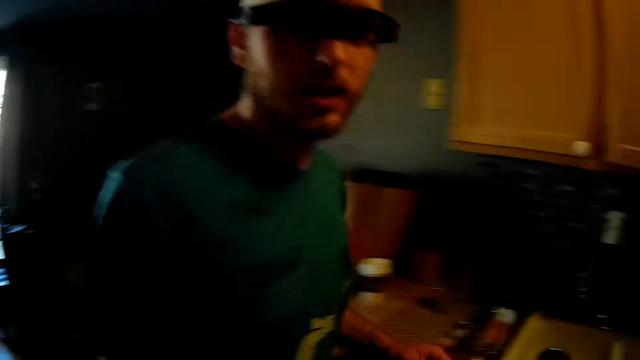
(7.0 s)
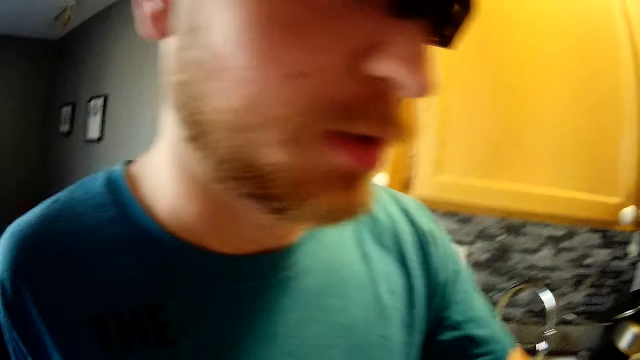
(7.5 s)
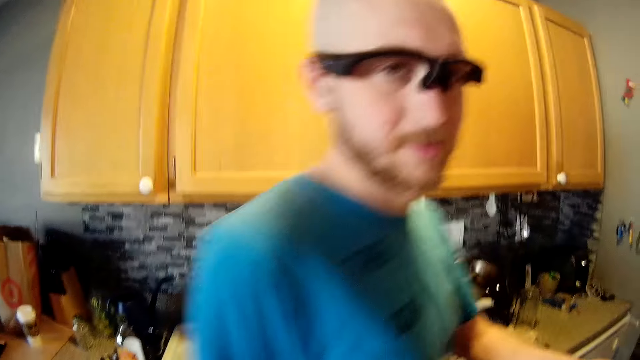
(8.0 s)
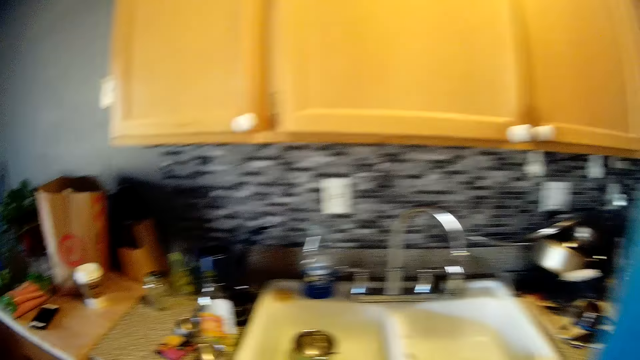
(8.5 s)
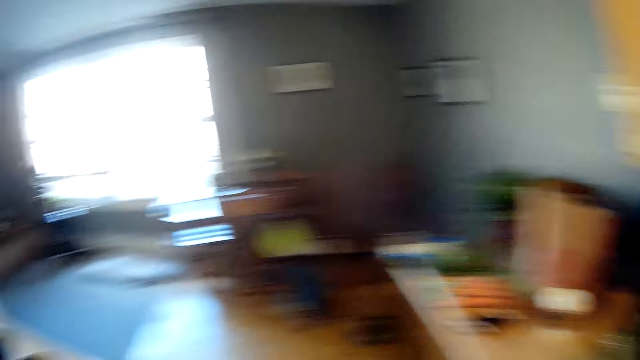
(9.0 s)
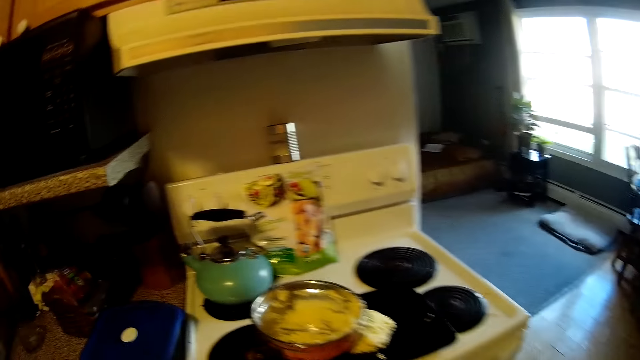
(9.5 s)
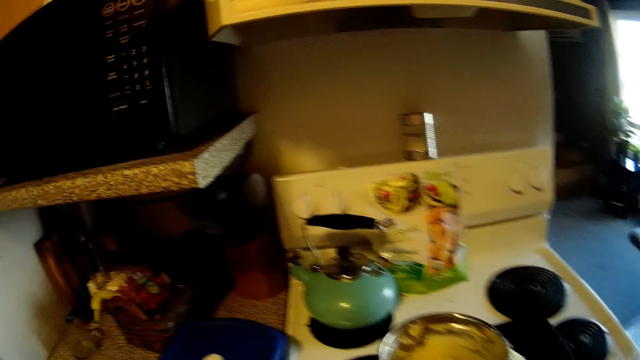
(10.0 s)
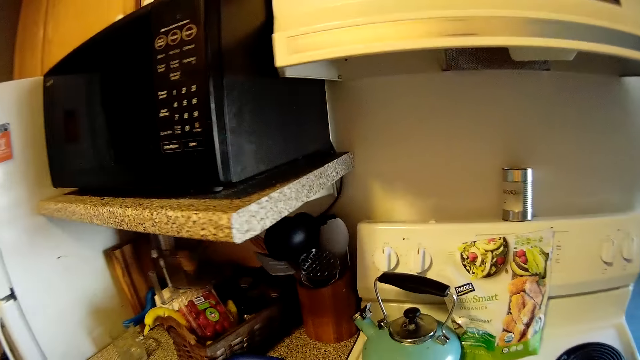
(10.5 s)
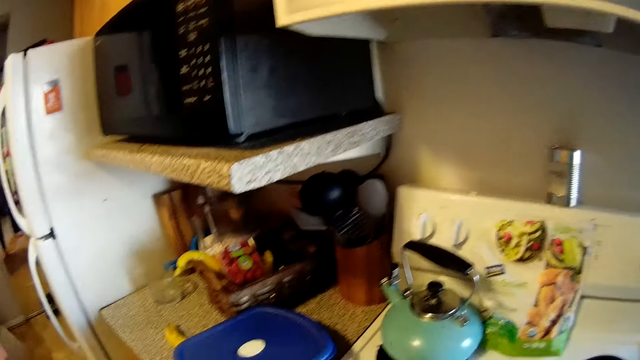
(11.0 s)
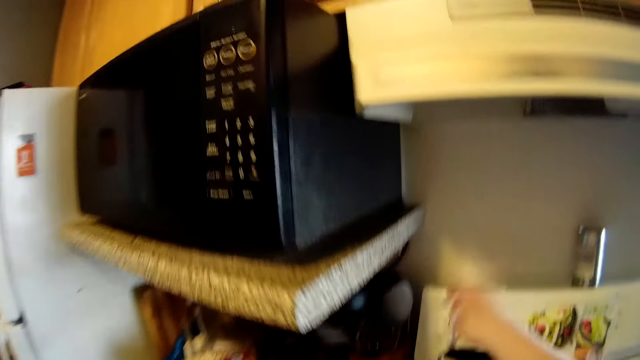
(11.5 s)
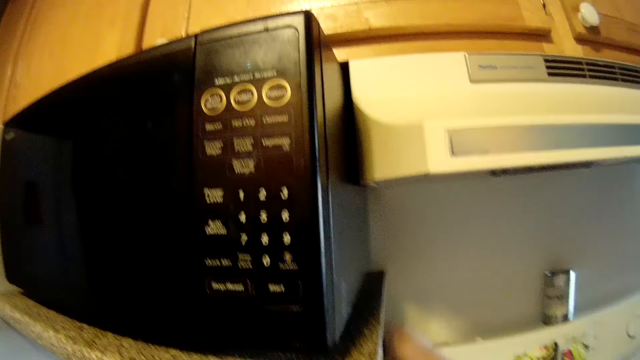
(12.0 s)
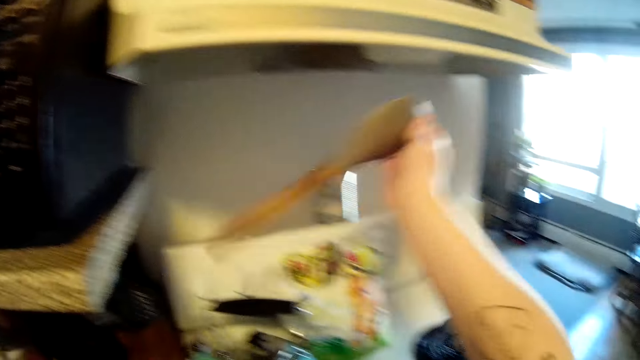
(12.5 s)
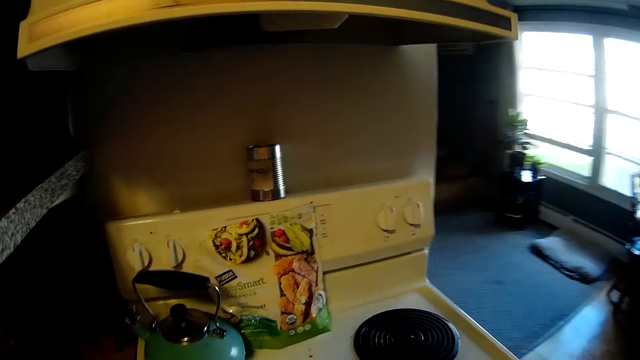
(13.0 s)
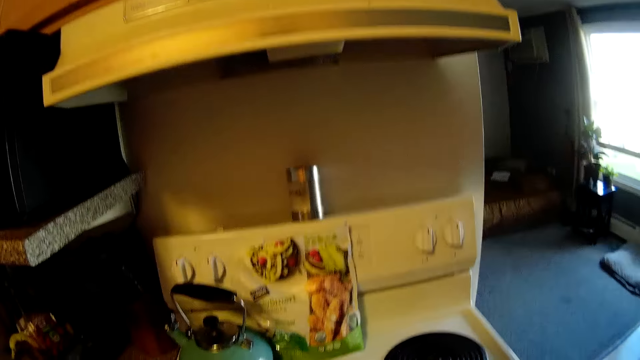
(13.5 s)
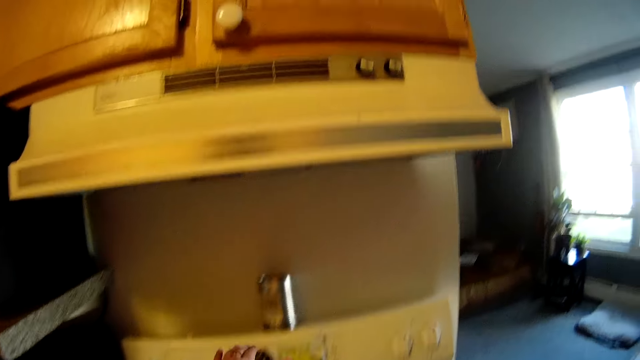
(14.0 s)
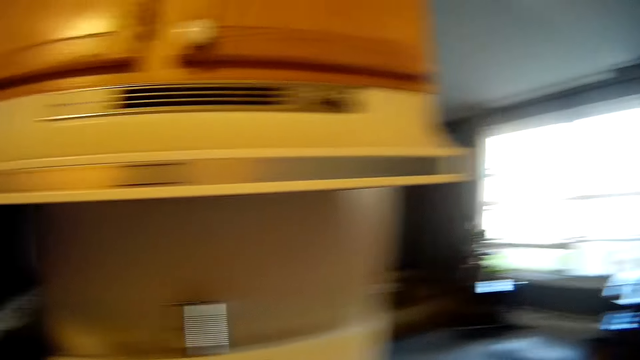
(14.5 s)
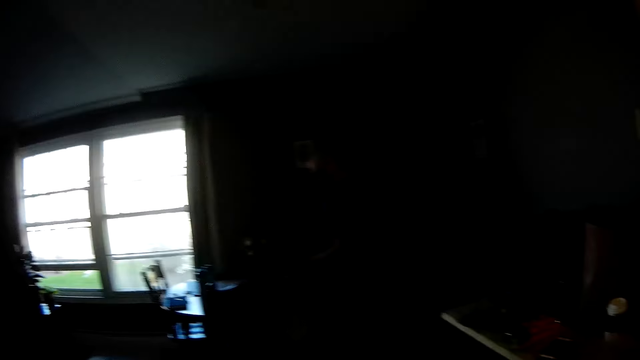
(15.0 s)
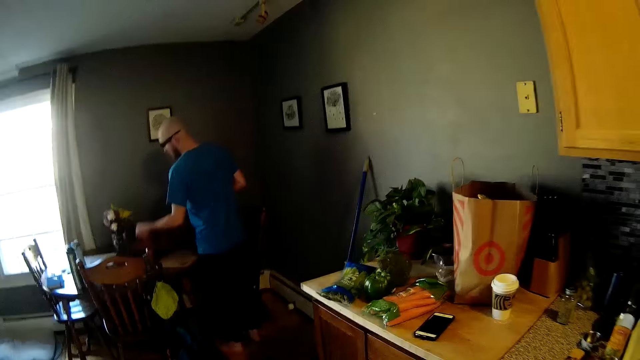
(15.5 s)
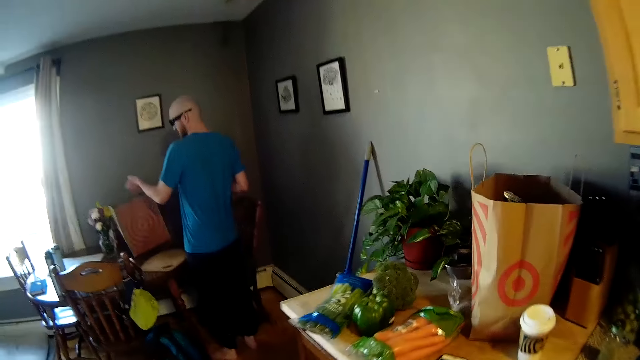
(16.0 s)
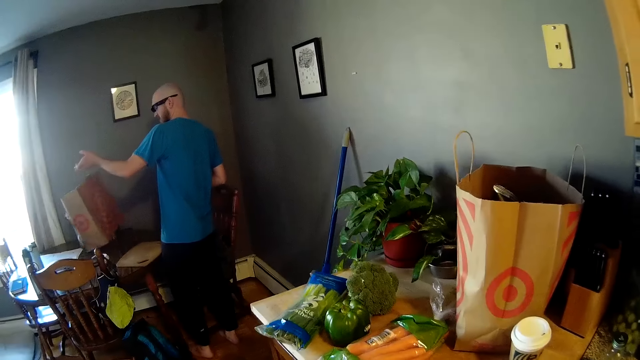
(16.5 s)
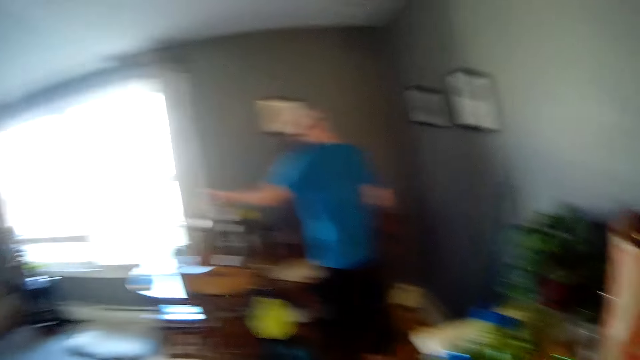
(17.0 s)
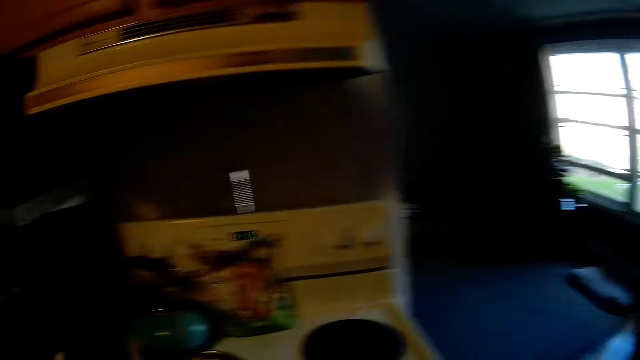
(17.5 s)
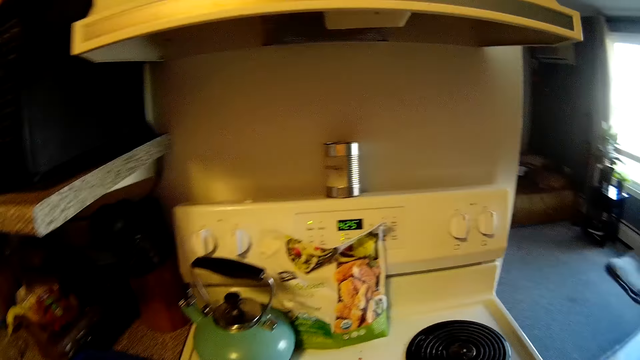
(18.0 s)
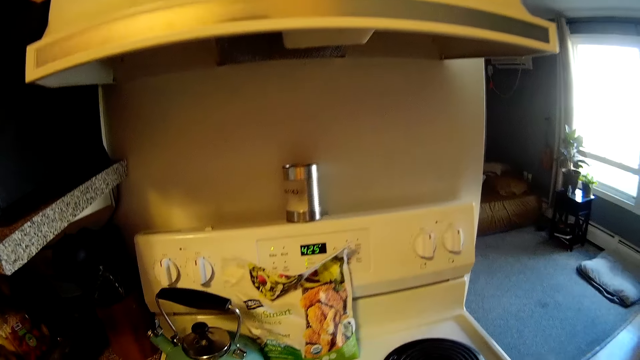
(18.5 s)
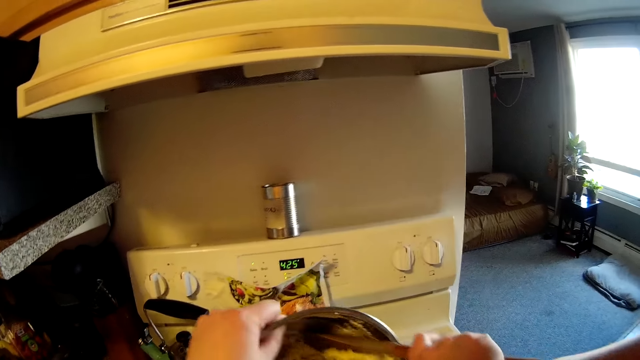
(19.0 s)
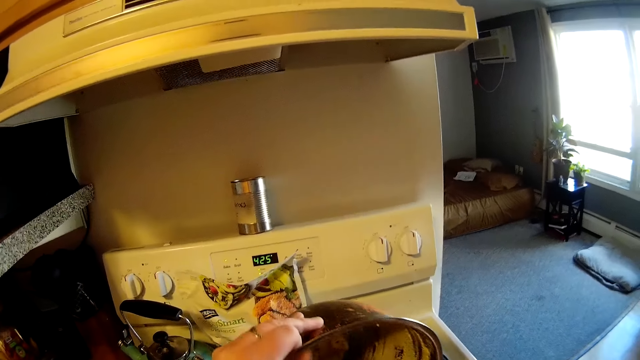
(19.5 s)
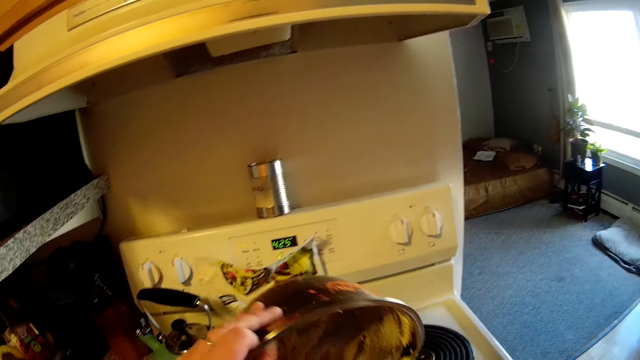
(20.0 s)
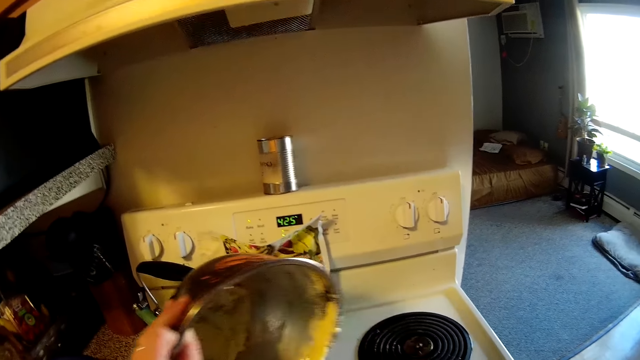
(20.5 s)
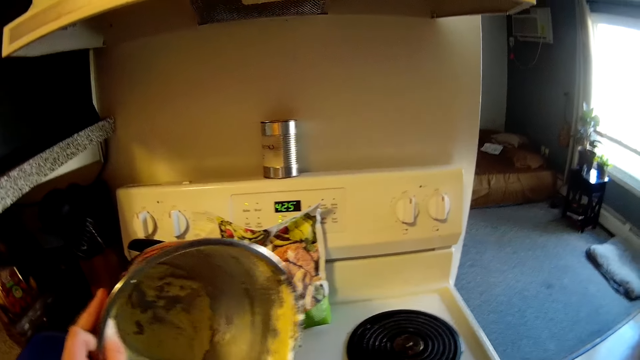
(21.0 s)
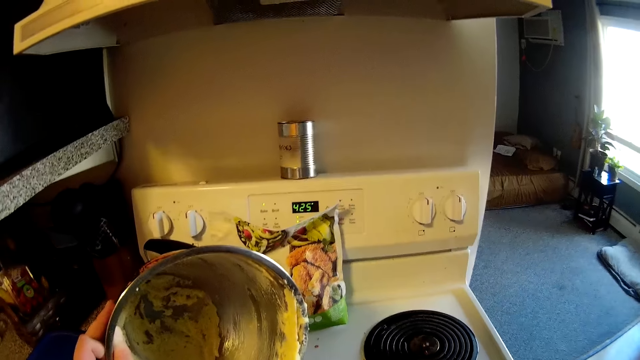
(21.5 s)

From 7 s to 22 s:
The camera wearer converses with a man. She picks a wooden spatula from the wooden cutlery basket with her right hand. The man lifts a brown paper bag from the table with his left hand. The camera wearer holds a bowl in her left hand. She removes the dough from the bowl.

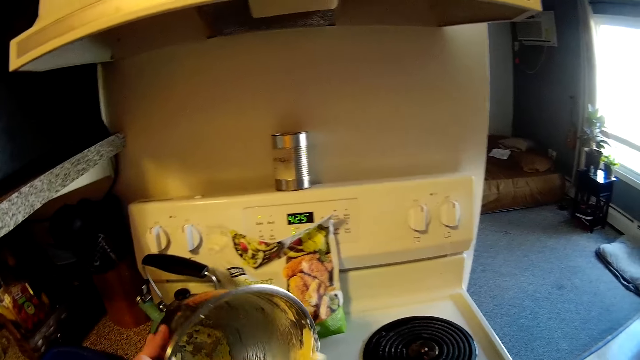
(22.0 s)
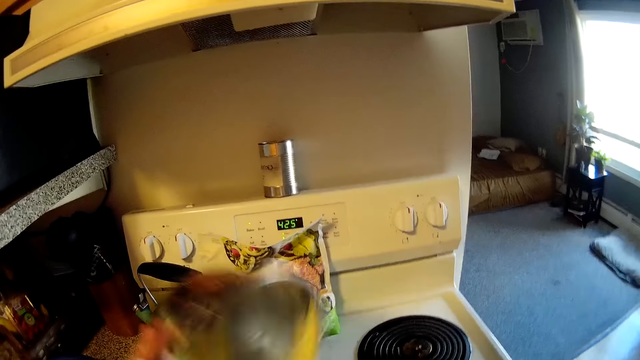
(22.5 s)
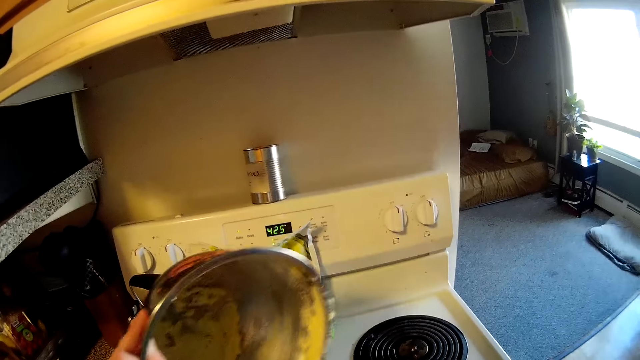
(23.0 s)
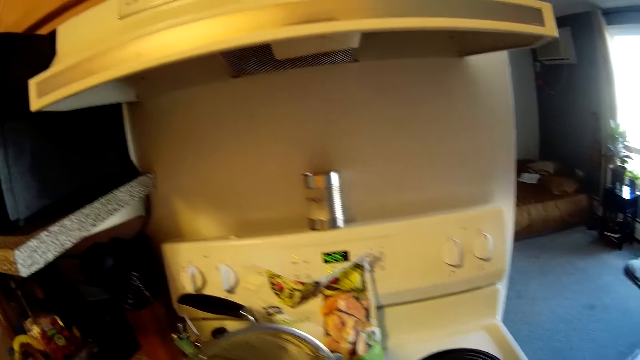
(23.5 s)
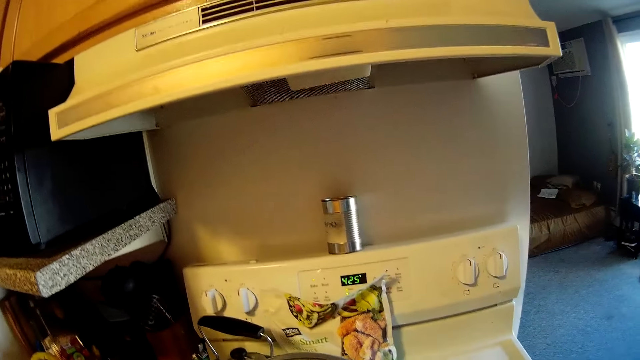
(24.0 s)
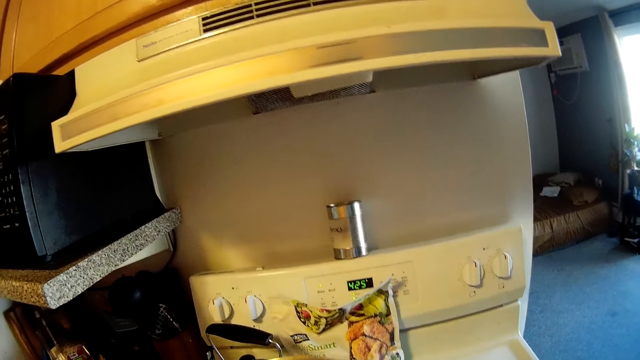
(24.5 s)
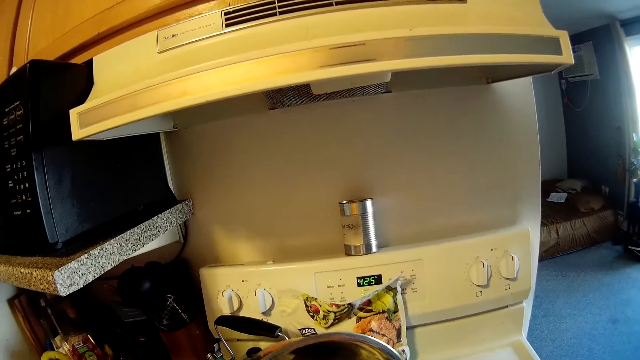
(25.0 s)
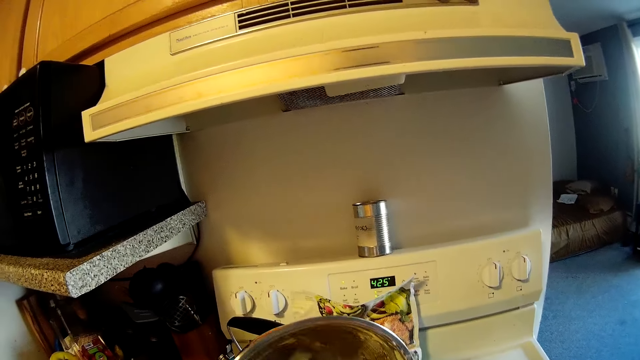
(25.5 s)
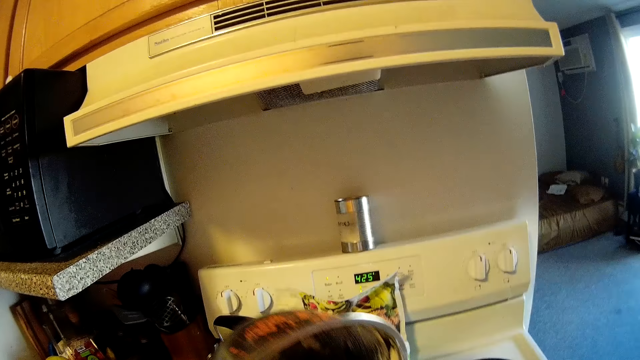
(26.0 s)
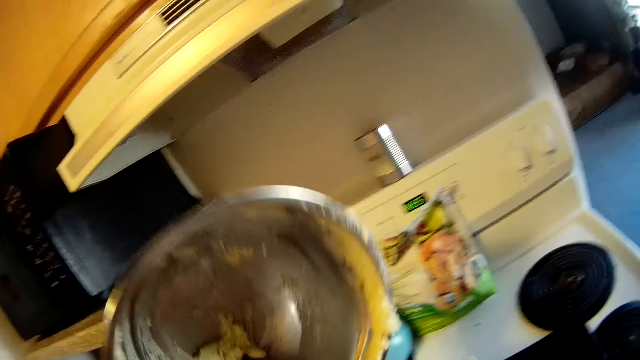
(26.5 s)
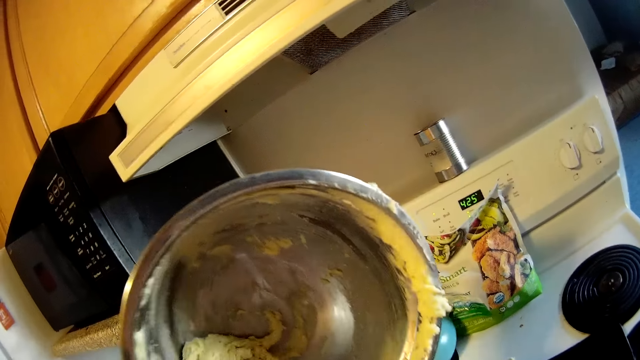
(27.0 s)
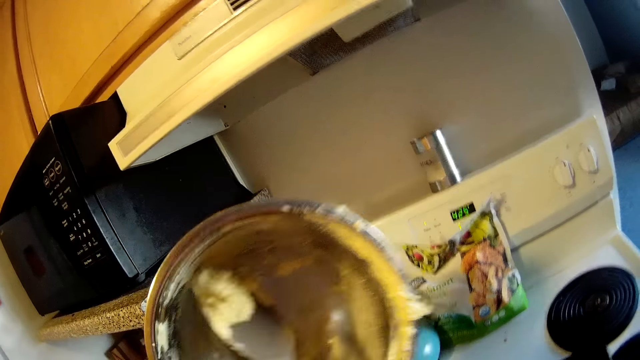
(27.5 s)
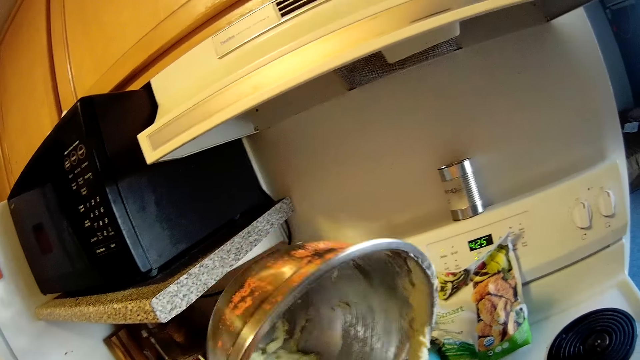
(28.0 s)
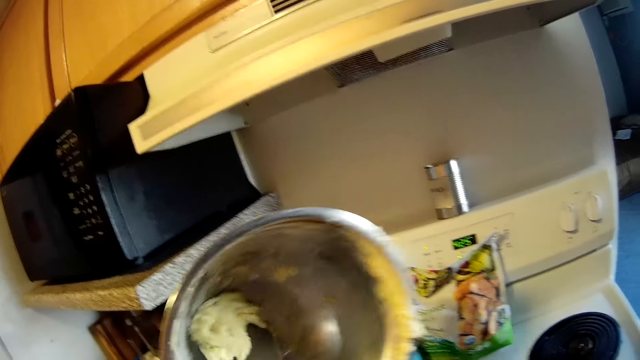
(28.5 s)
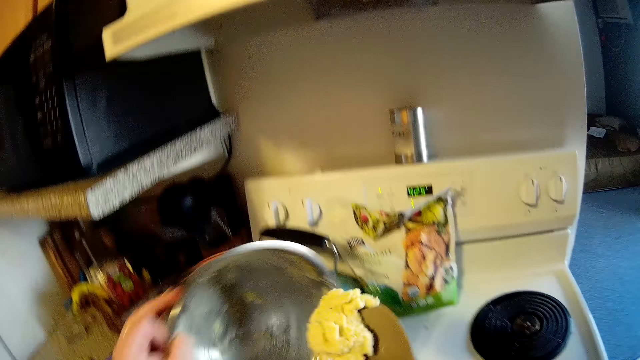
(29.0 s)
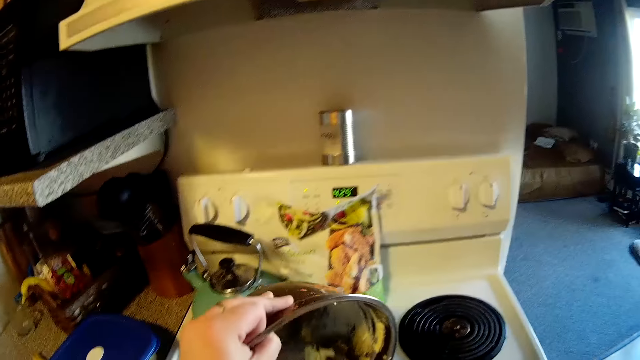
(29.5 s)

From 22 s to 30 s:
The camera wearer scoops the pizza dough from the bowl with a spatula in her right hand.
